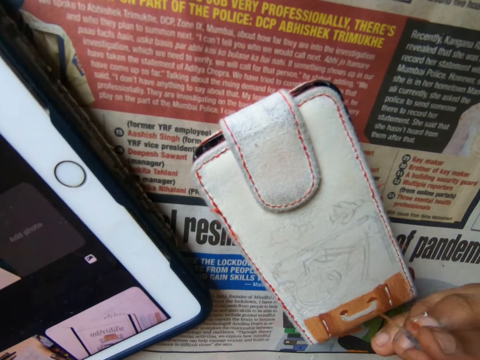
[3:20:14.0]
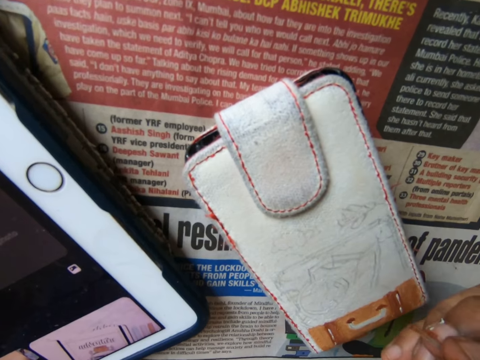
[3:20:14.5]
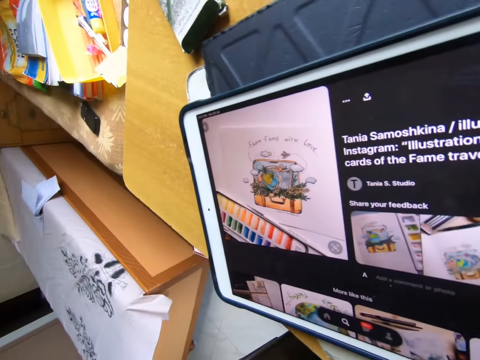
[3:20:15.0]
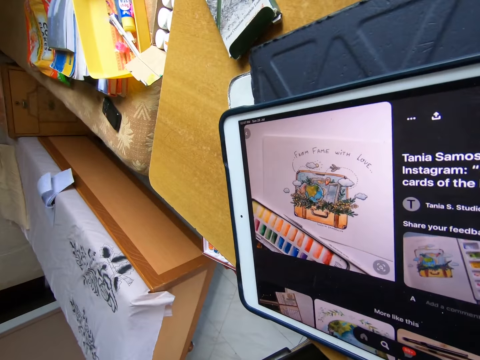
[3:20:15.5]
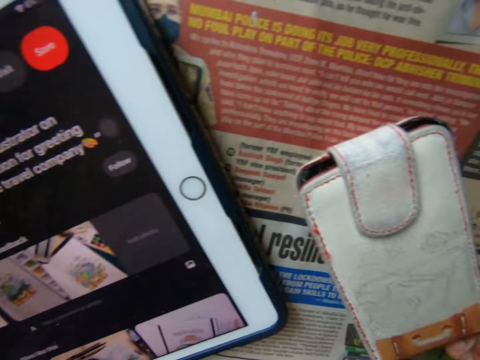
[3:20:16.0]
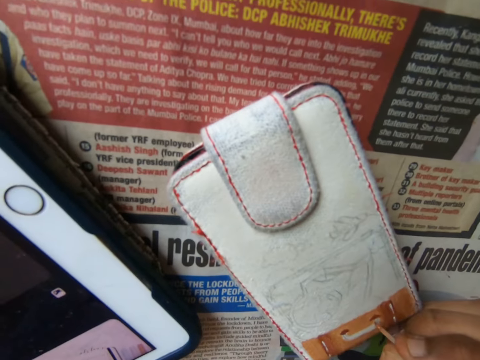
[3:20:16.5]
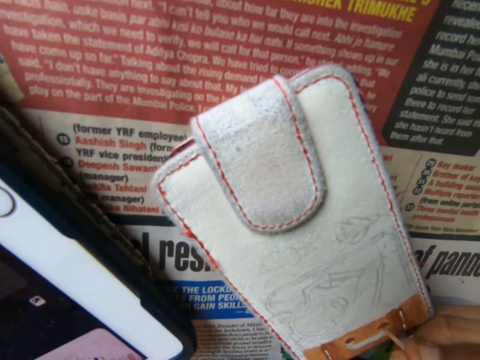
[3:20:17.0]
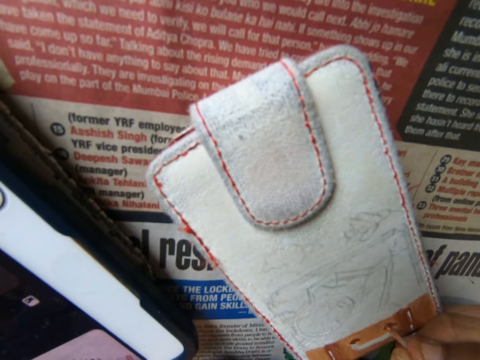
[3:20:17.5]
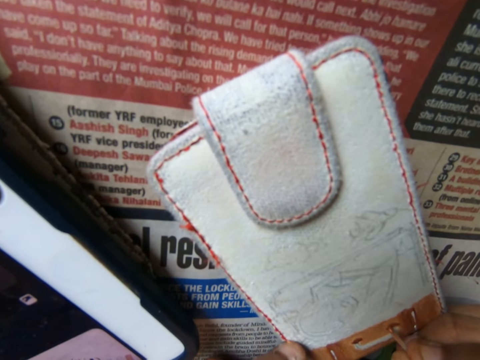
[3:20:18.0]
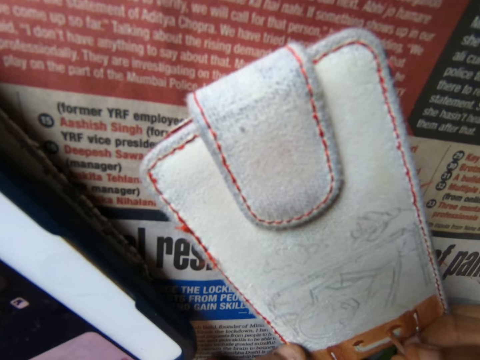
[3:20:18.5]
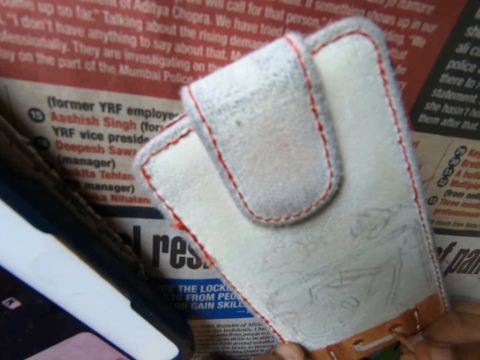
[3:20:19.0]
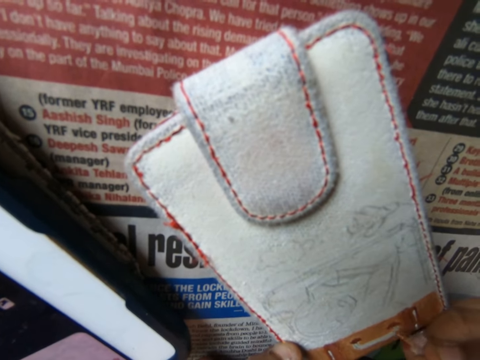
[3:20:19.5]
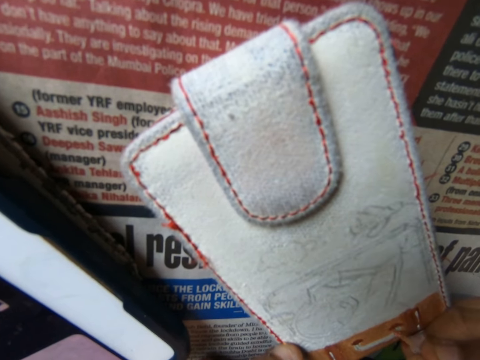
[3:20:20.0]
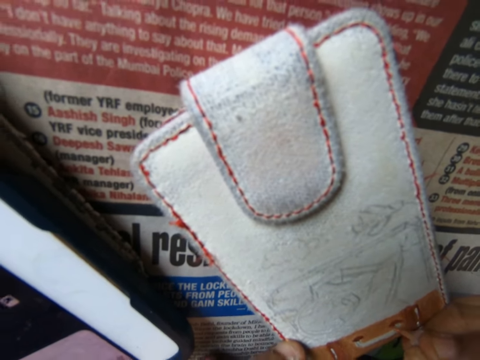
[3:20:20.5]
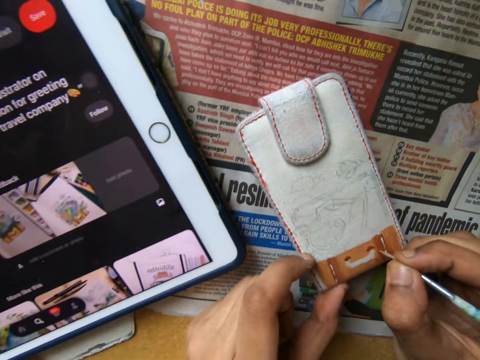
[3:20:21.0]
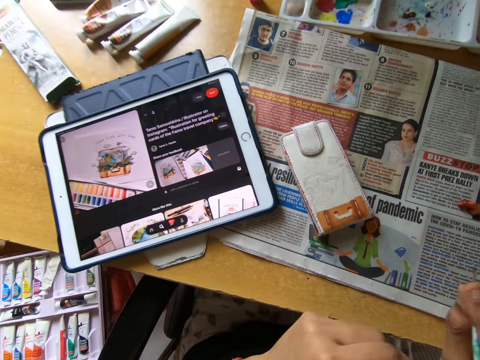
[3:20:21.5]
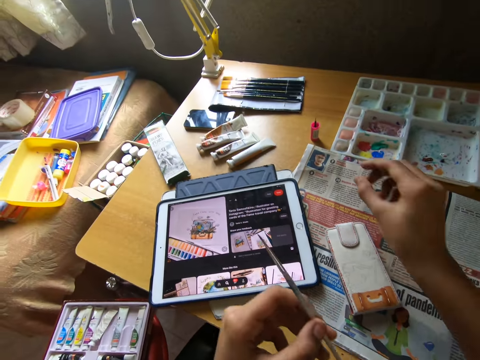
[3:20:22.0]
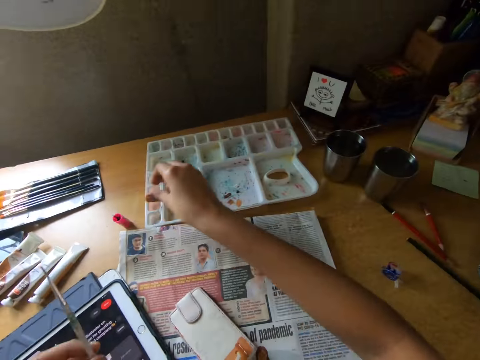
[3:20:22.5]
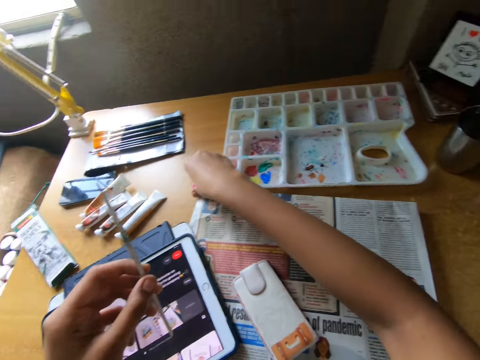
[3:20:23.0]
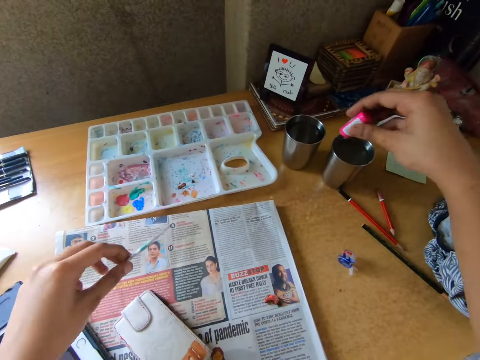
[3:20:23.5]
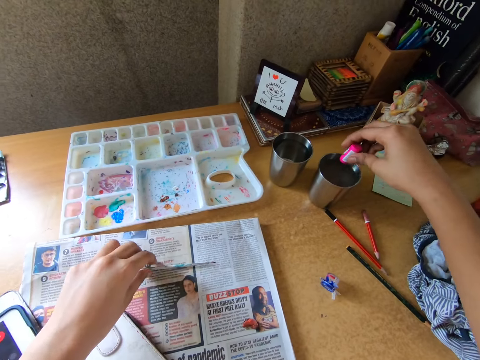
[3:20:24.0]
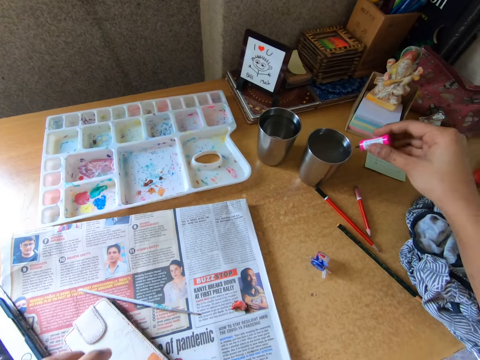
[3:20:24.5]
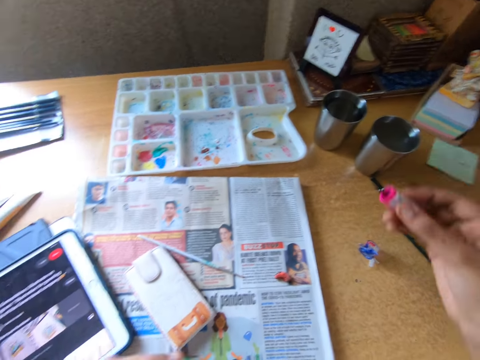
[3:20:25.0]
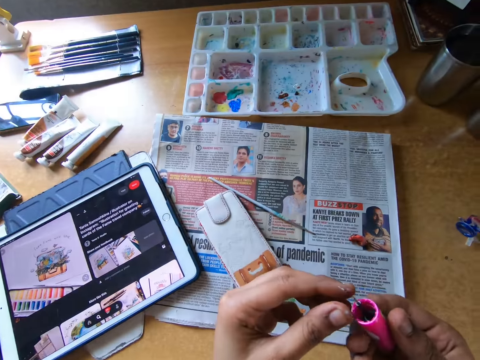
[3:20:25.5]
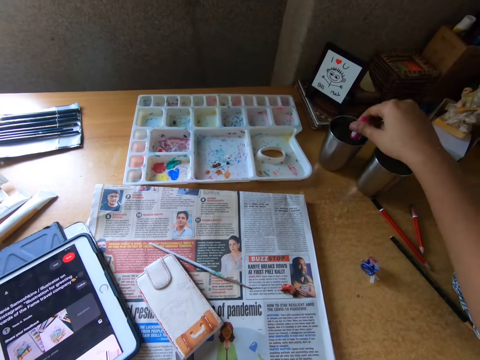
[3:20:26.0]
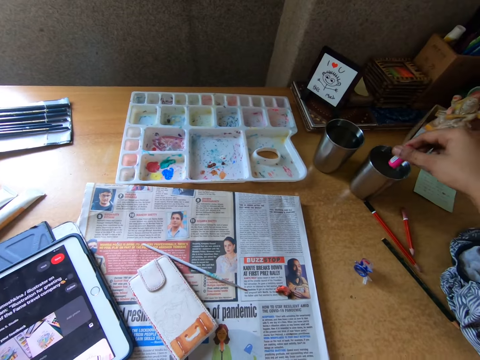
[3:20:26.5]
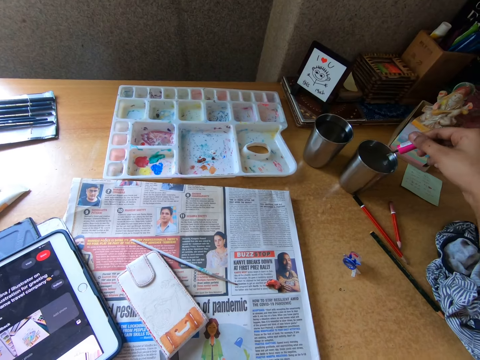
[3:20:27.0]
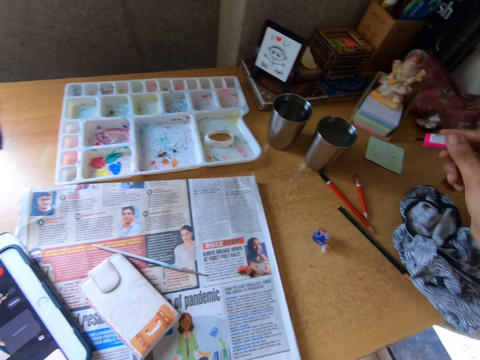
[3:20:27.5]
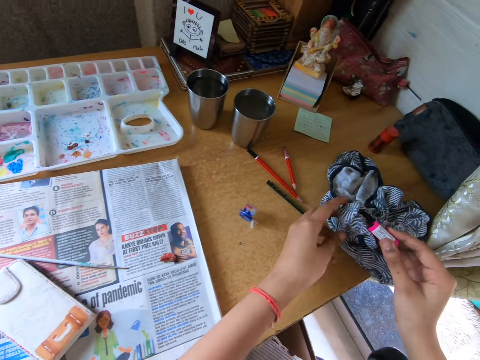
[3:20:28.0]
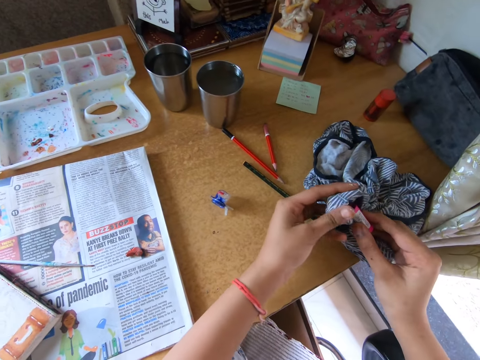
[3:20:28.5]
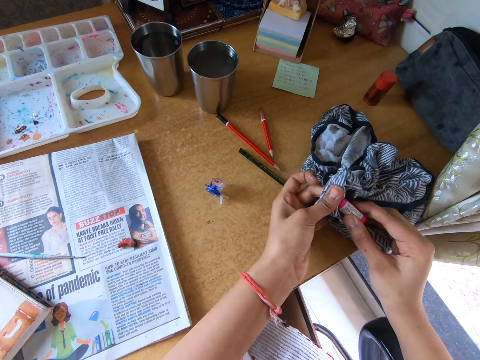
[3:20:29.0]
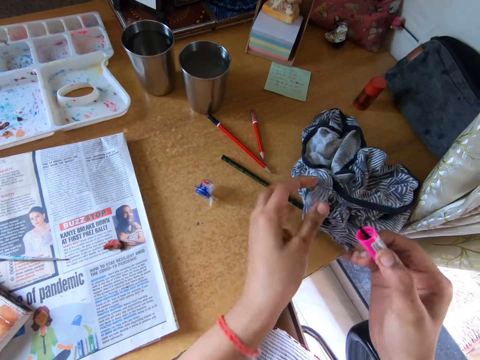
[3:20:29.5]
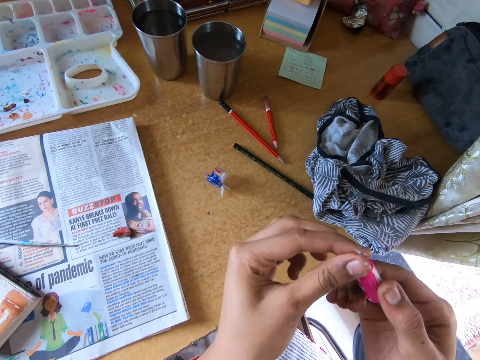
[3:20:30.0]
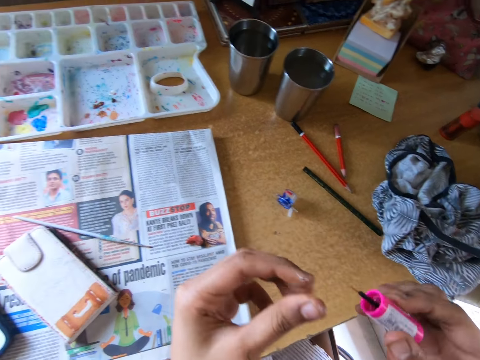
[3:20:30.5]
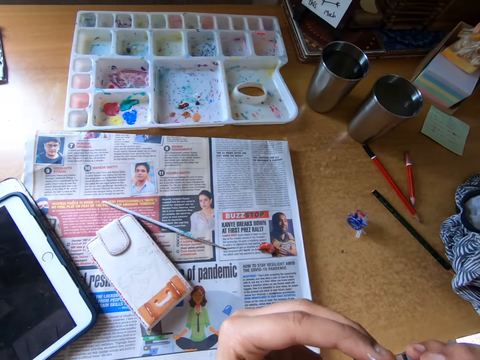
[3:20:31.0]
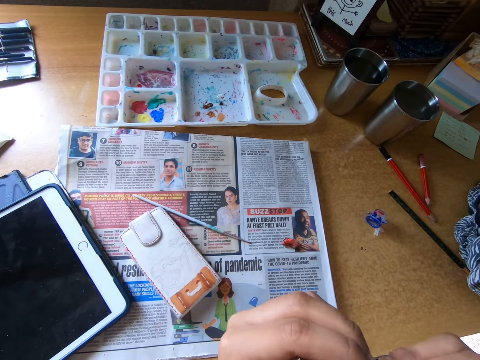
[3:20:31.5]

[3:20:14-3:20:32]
The camera wearer looks at the iPad. She paints the wallet on the table with the painting brush or nail polish brush. She looks around. She picks up the paintbrush with the other hand. She holds the painting brush with her left hand. She picks up the painting brush from the table with her right hand. She dips the painting brush into the cup of water on the table. She places the painting brush in her left hand on the table. She shakes the nail polish brush and looks at the nail polish brush. She dips the painting brush into the cup of water on the table. She wipes the painting brush on the cloth on the table. She wipes the painting brush with her left hand. She holds the nail polish brush.

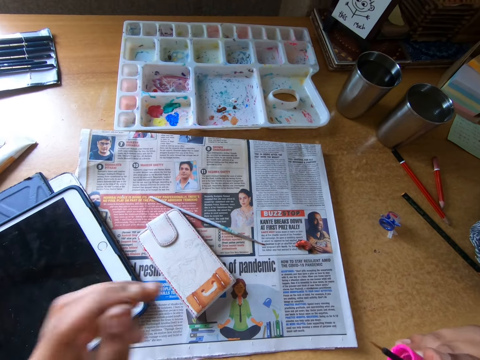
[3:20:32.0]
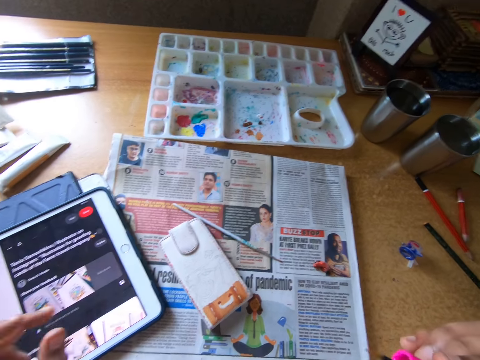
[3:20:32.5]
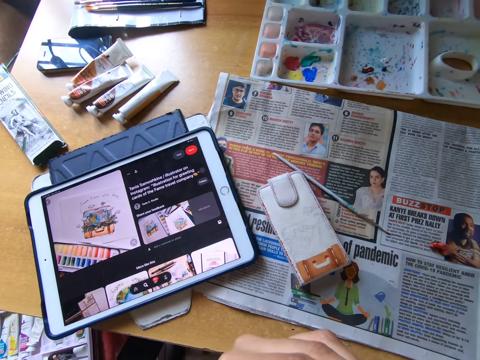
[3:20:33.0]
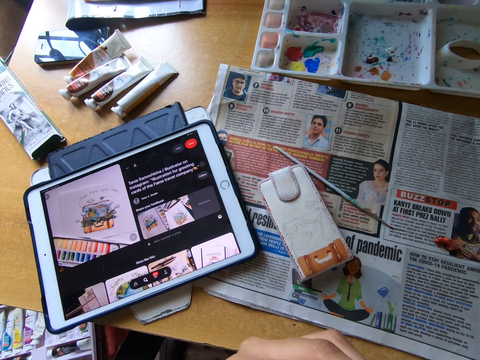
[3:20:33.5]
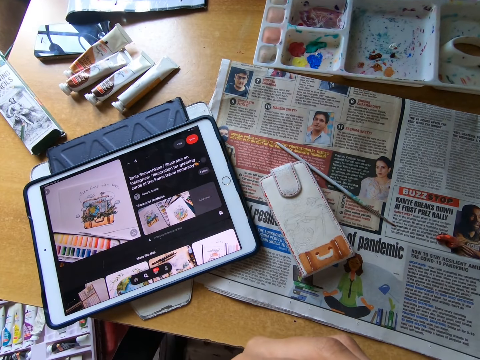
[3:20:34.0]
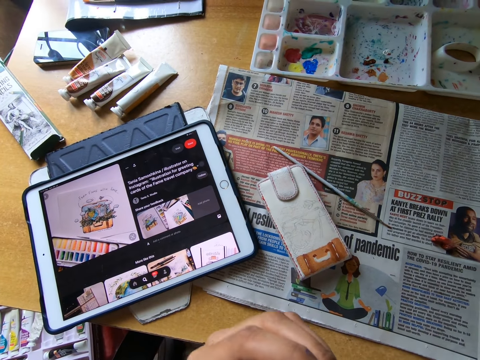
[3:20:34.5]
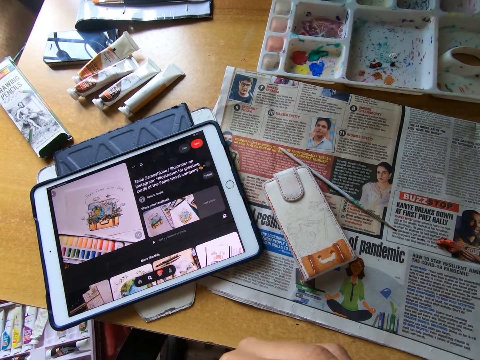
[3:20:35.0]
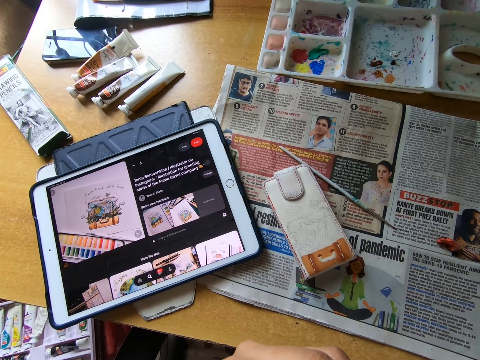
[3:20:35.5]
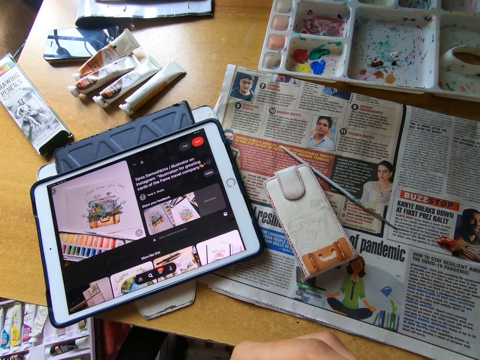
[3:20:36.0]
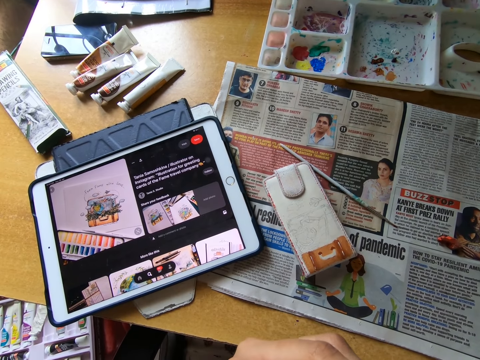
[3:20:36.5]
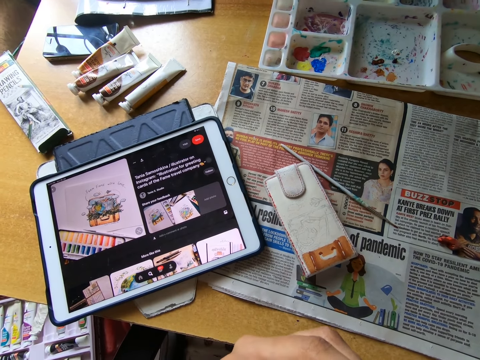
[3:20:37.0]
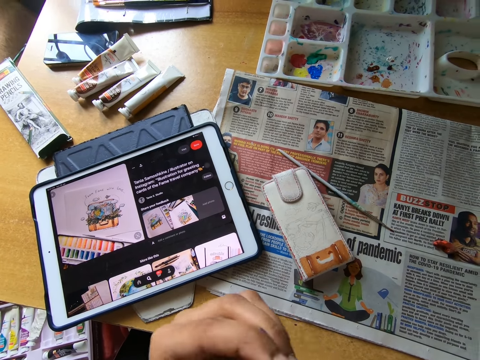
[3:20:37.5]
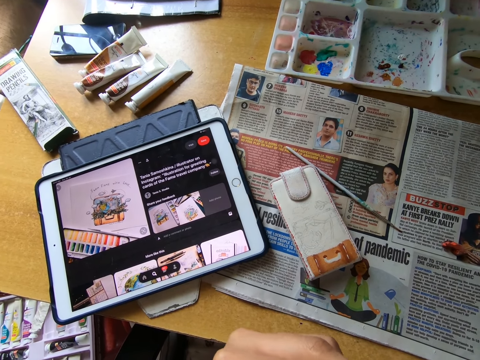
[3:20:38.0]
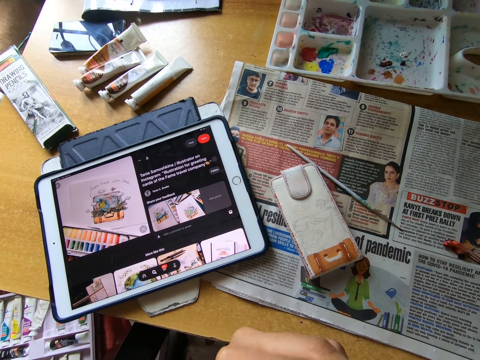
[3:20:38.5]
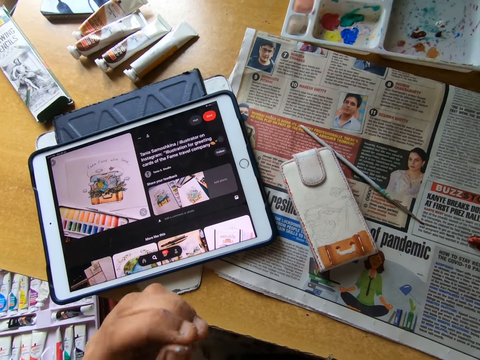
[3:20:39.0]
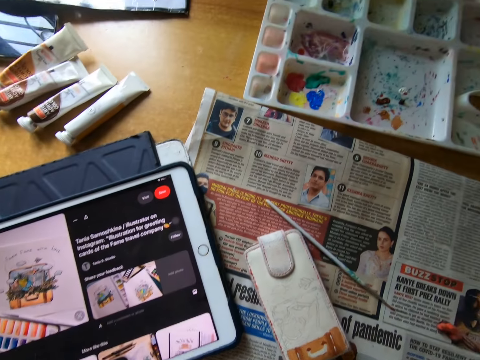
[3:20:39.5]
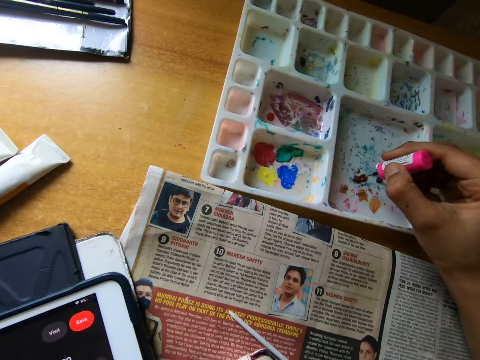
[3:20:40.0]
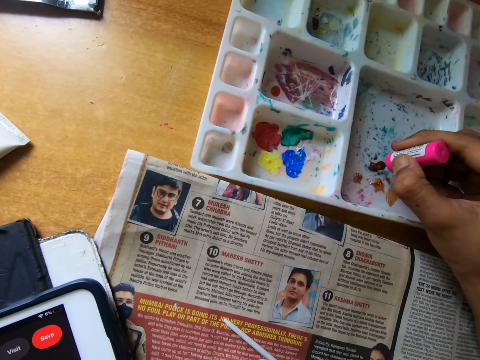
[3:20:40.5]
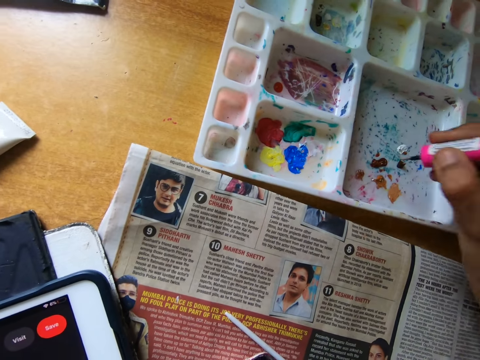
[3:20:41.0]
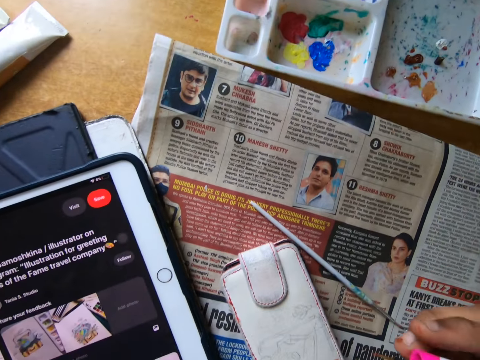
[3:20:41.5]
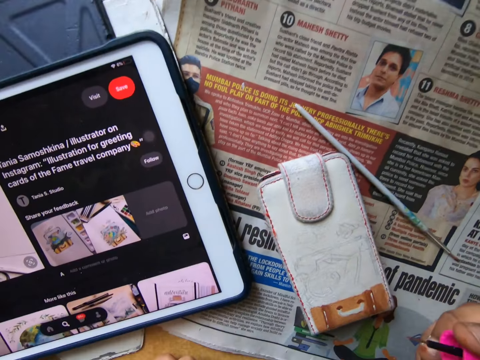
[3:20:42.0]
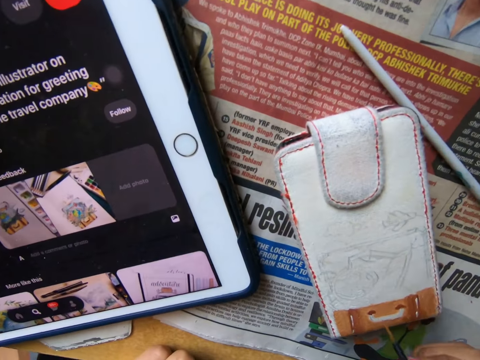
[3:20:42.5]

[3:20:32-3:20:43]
The camera wearer operates the tablet on the table with her left hand. She looks around. She wipes the painting brush with her left hand. She fixes the nail polish brush. She looks around. She dips the brush into the paint on the painting palette on the table. She moves around.
